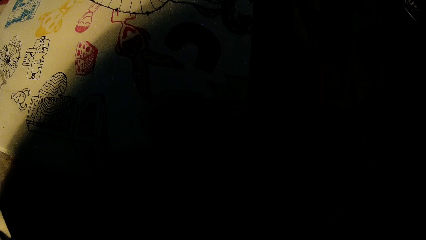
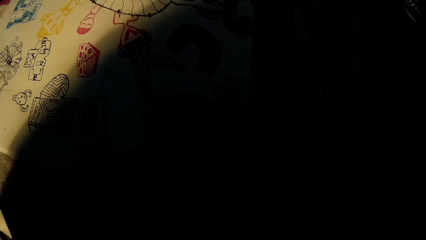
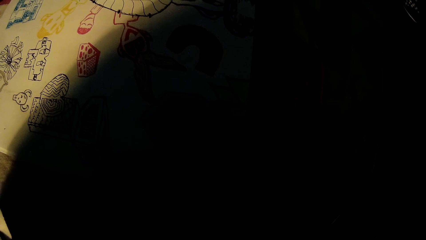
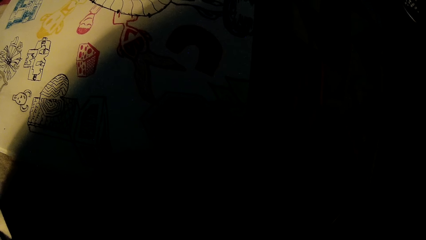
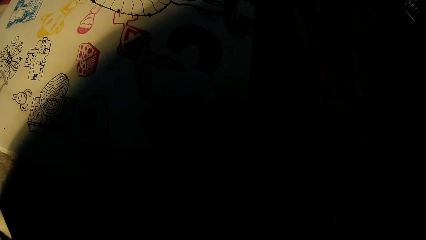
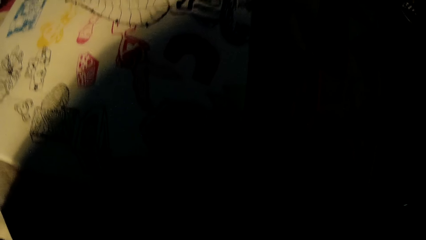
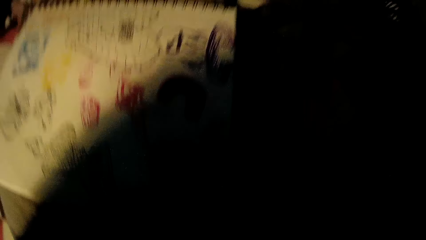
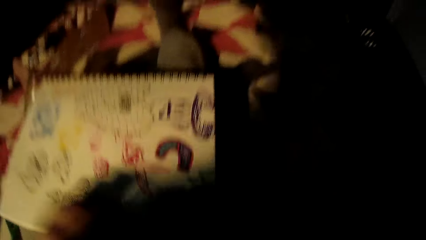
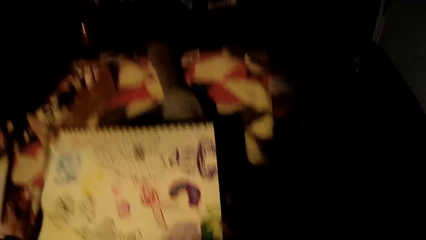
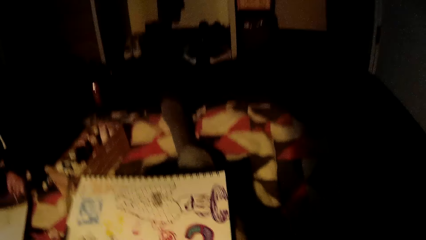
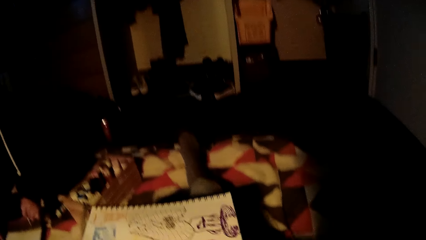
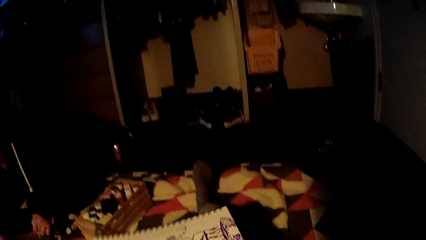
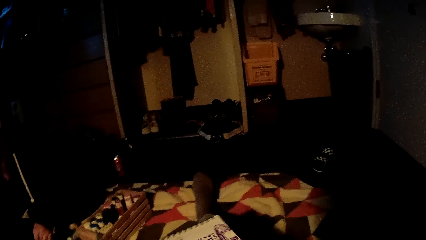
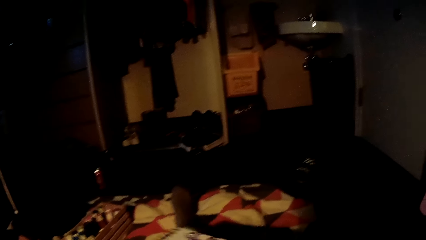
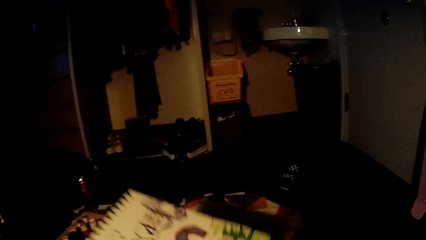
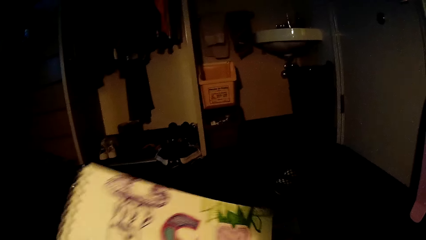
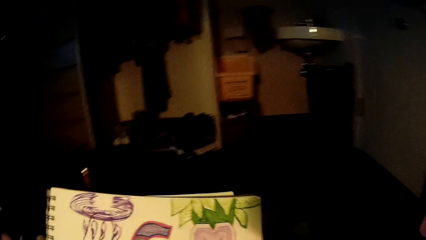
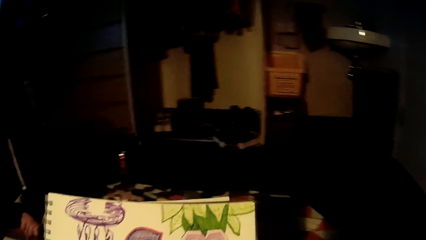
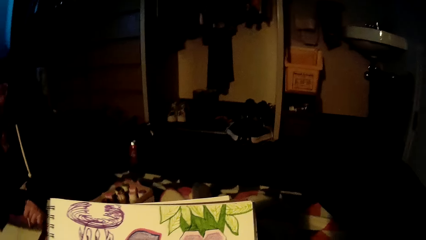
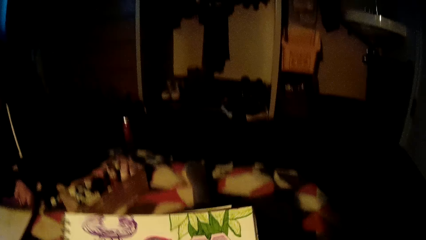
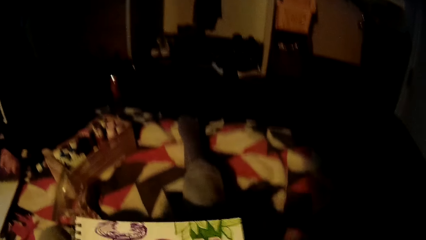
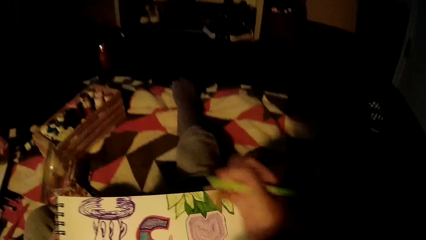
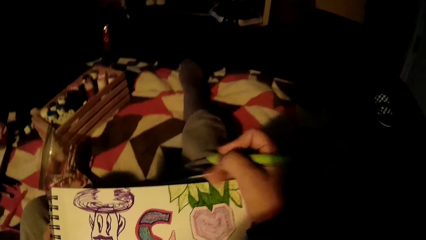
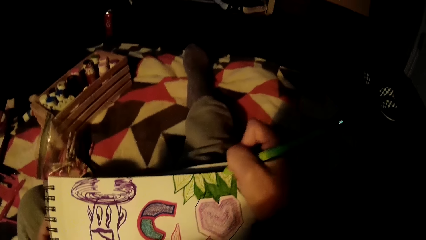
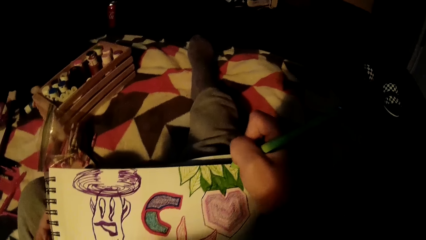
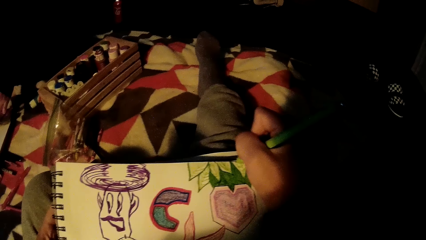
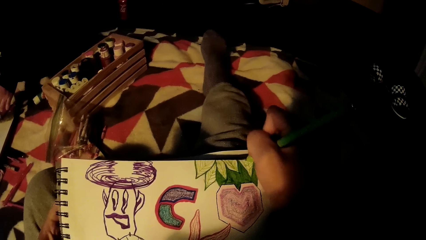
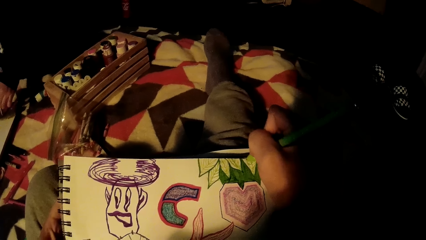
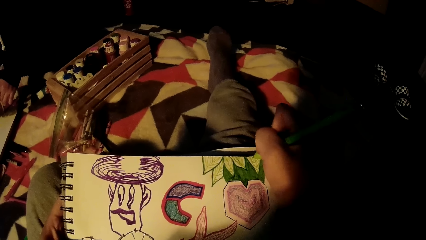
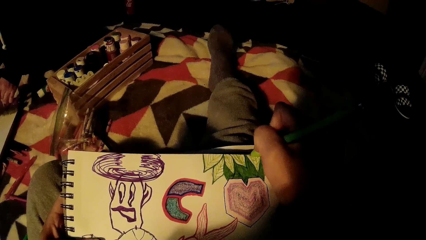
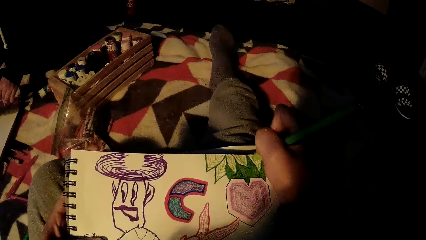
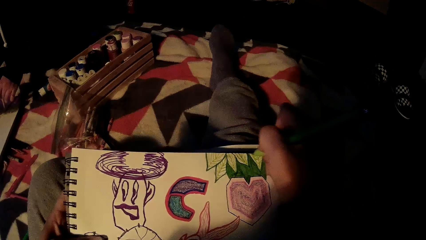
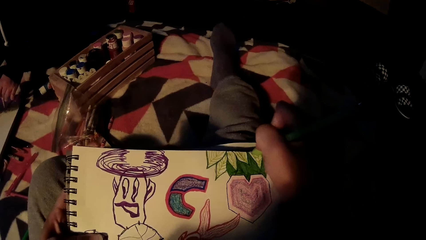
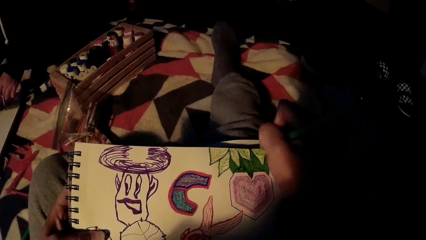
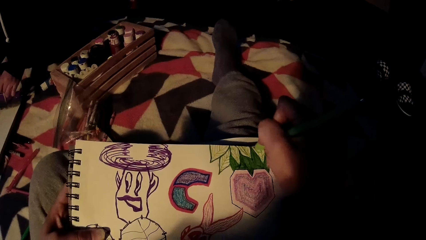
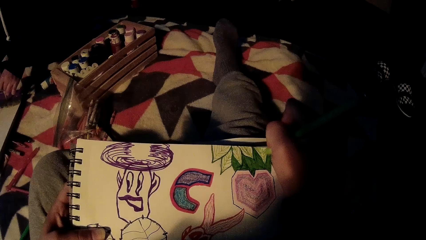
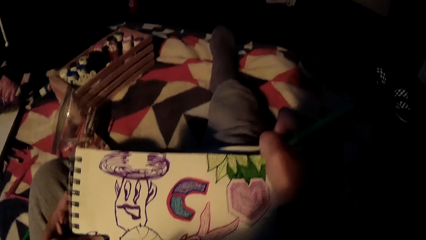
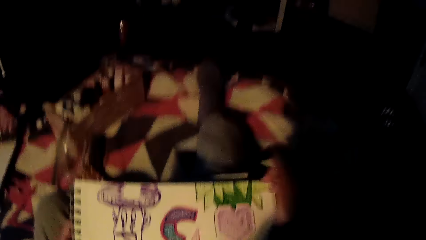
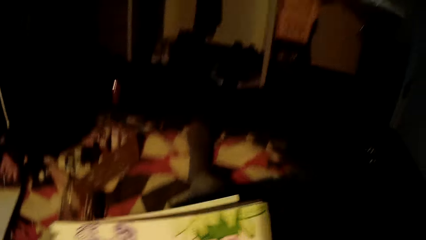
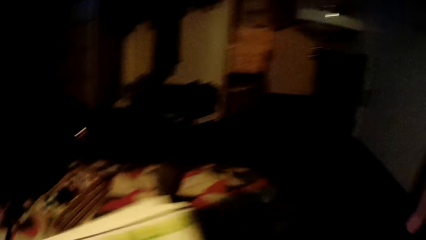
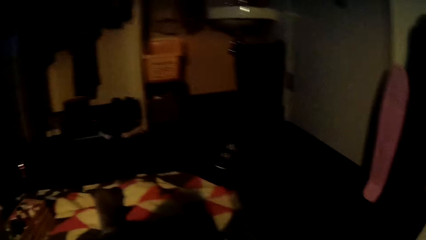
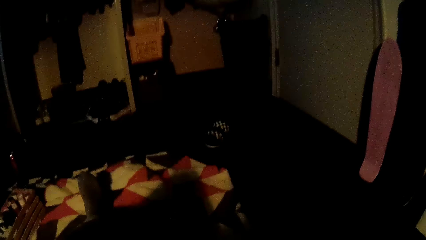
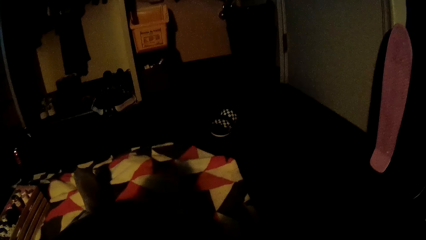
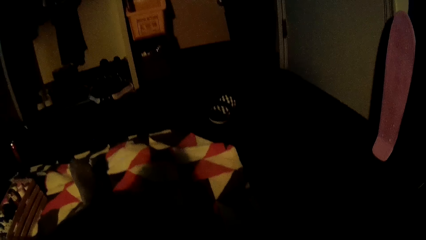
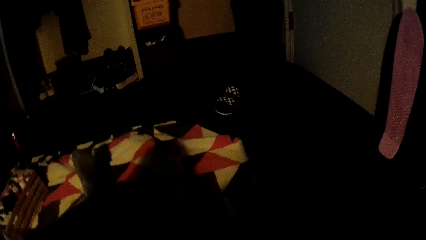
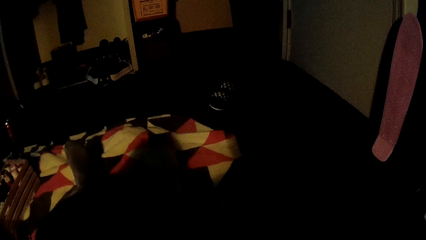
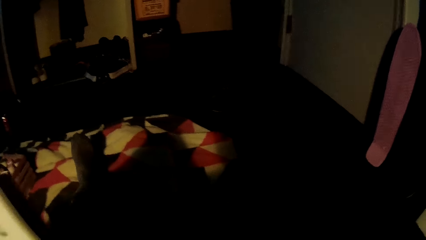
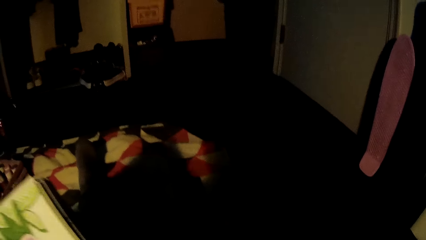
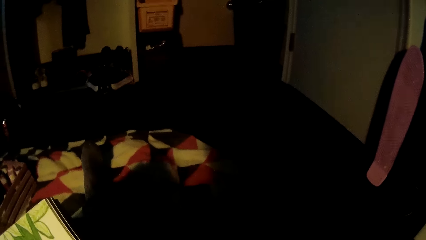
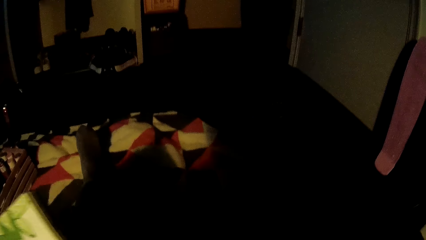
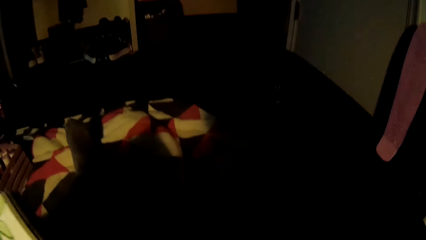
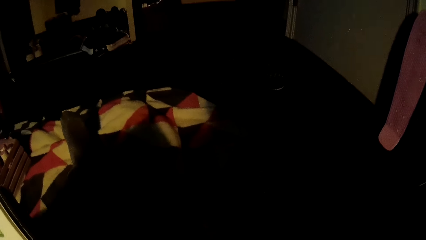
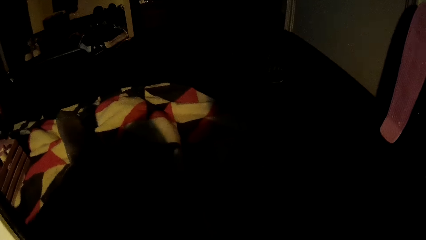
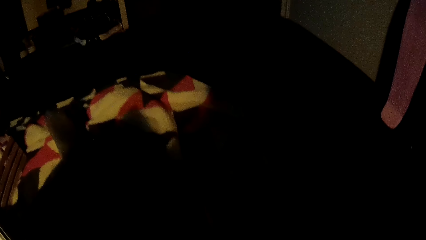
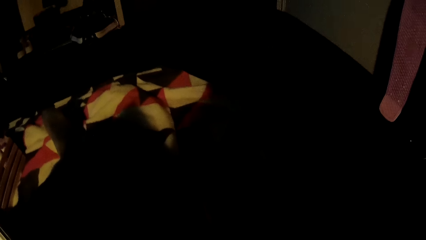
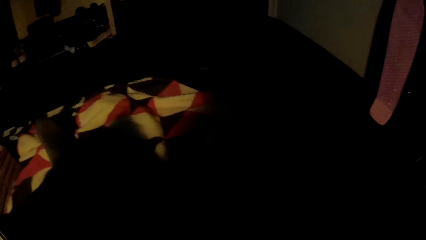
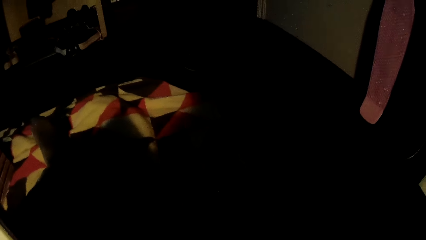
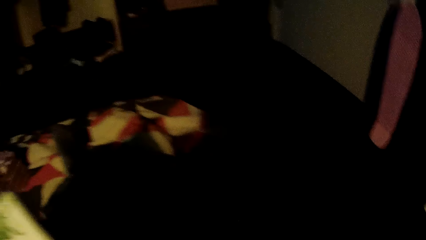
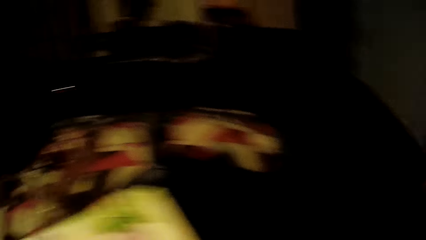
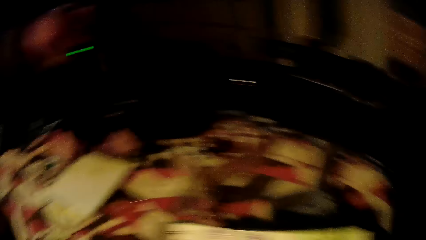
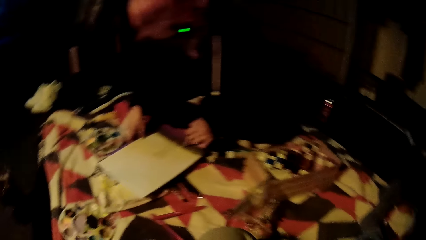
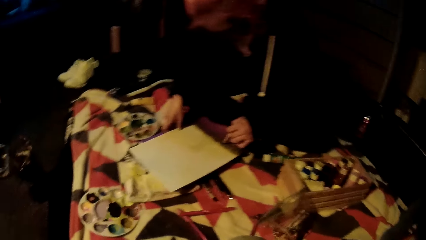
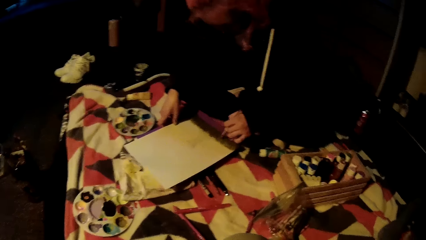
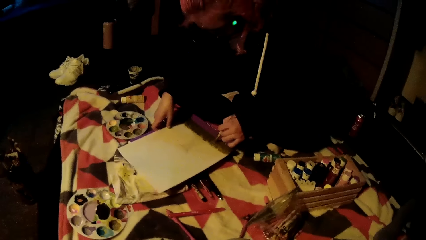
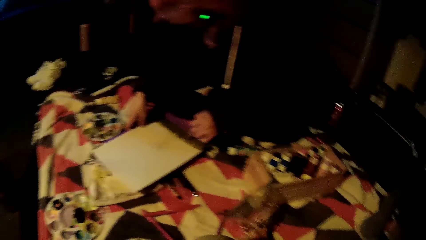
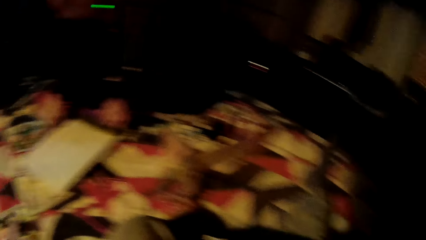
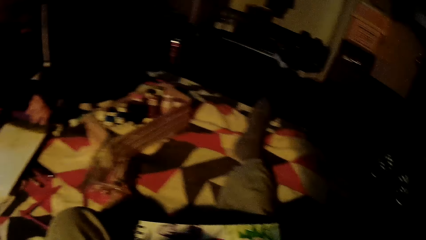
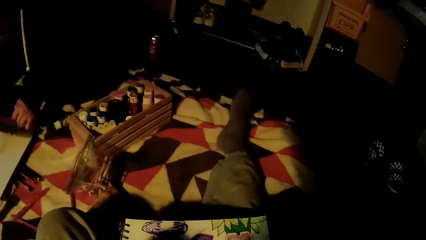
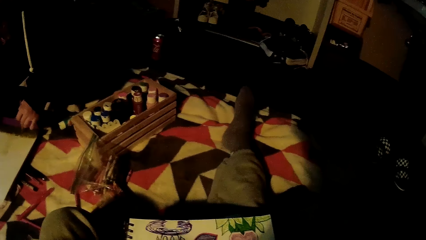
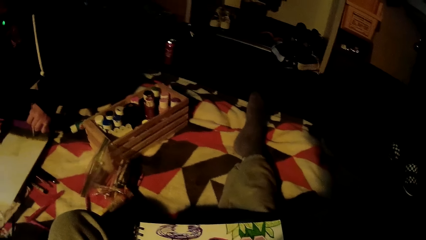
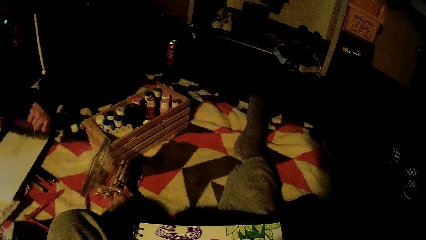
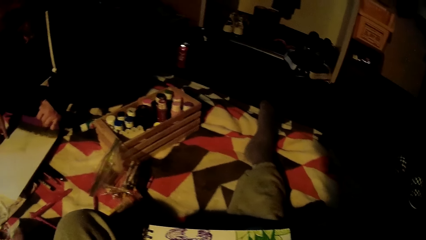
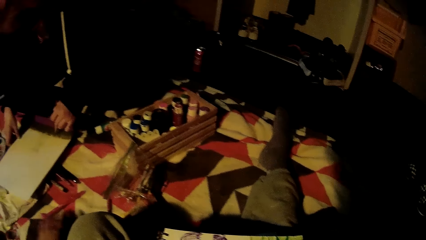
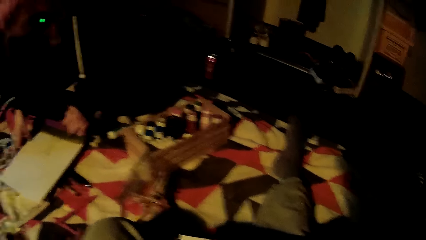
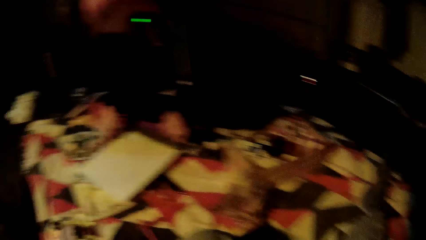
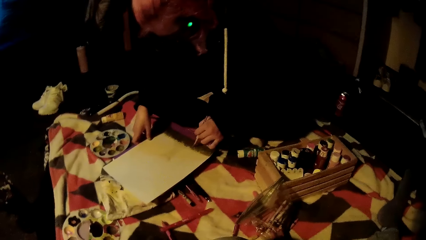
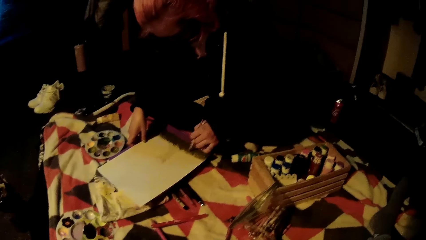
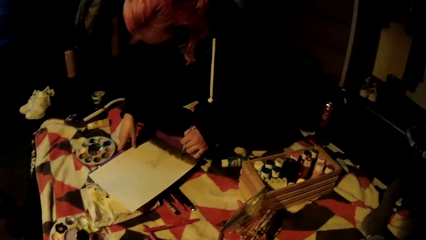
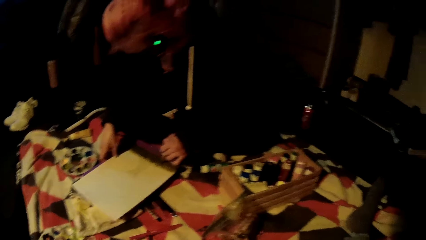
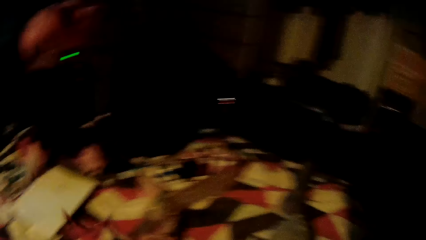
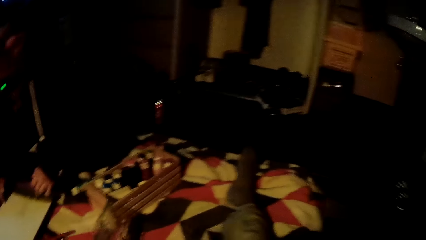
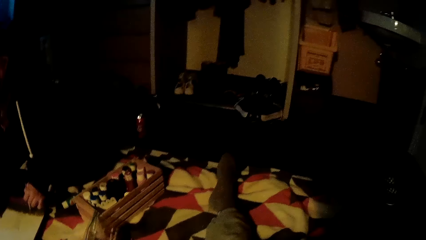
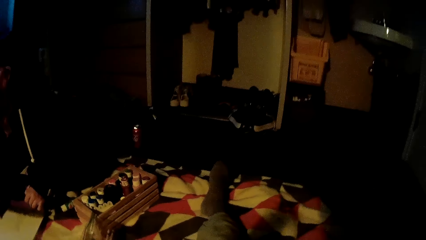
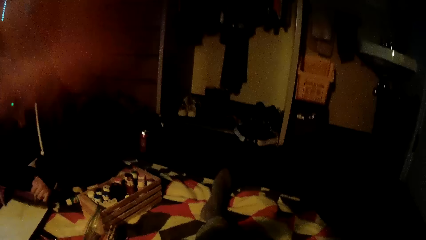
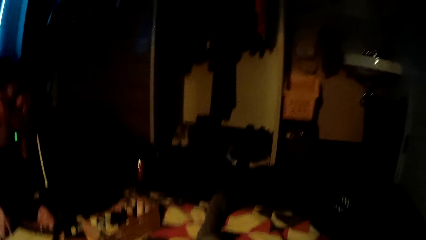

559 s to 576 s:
The camera wearer adjusts the drawing-pad with his left hand. He draws on the drawing-pad with the pen in his right hand. He flips a drawing card. A woman paints on a book with a paint brush in her left hand. The camera wearer adjusts the drawing-pad with his left hand. He picks another drawing card. The woman paints on the book with the paint brush in her left hand.
